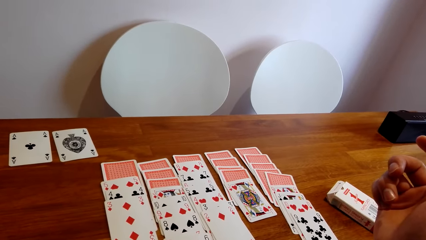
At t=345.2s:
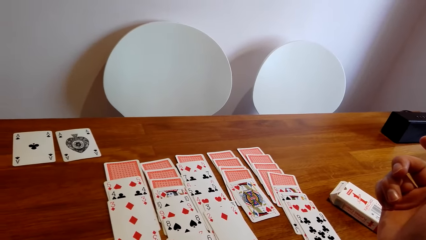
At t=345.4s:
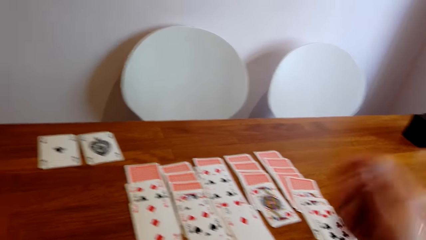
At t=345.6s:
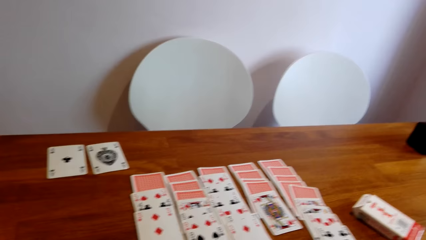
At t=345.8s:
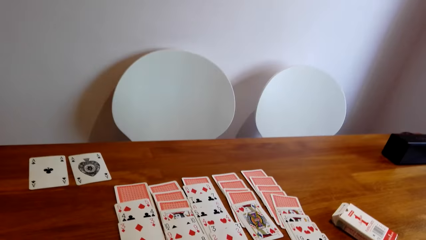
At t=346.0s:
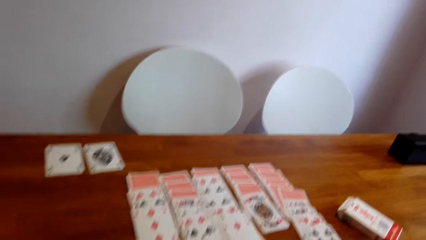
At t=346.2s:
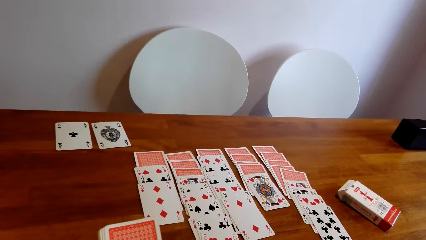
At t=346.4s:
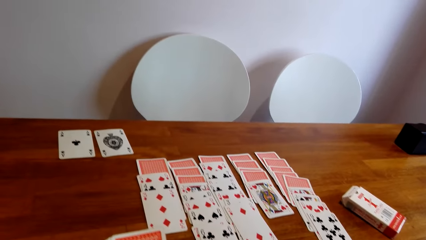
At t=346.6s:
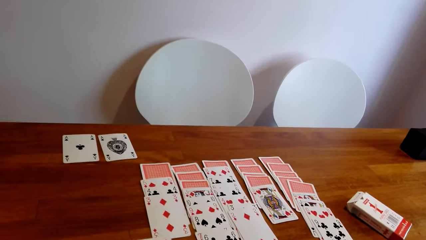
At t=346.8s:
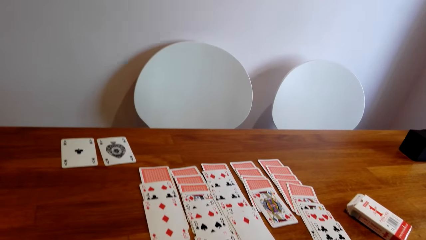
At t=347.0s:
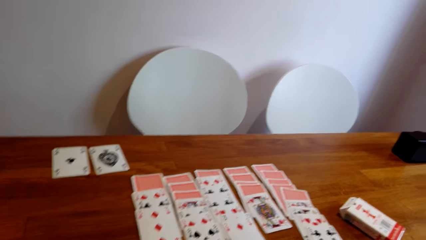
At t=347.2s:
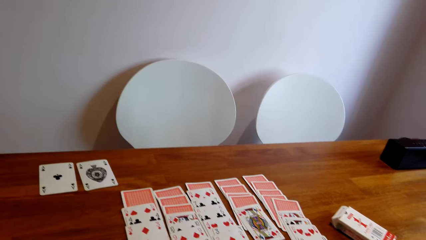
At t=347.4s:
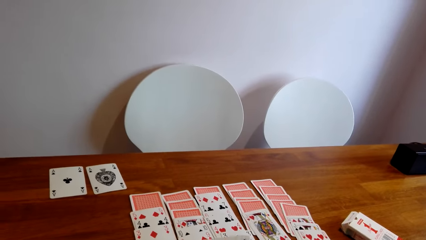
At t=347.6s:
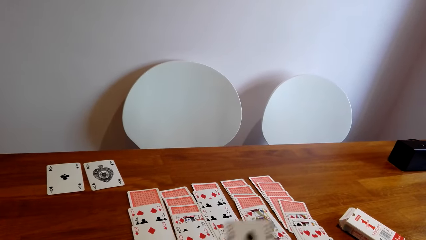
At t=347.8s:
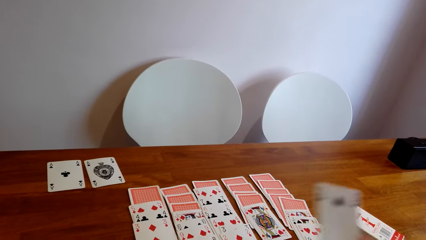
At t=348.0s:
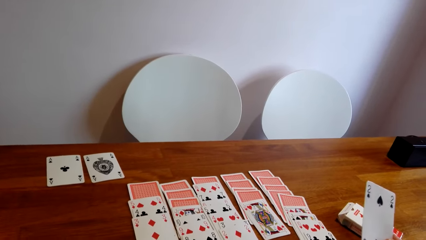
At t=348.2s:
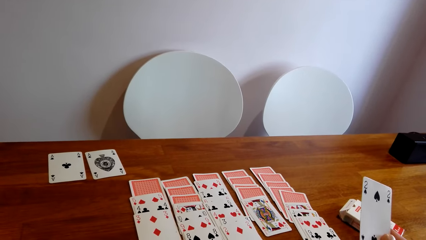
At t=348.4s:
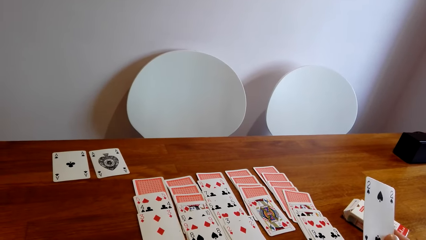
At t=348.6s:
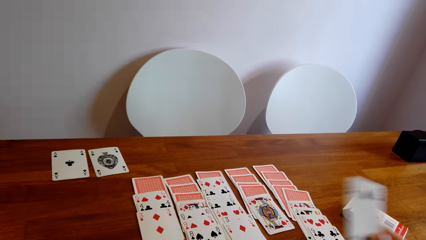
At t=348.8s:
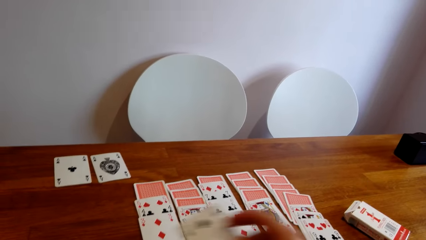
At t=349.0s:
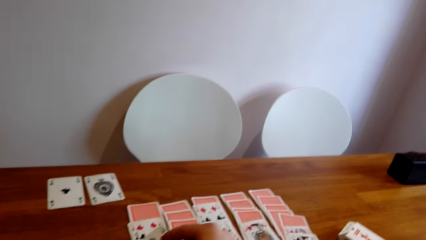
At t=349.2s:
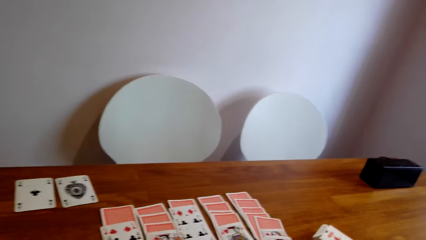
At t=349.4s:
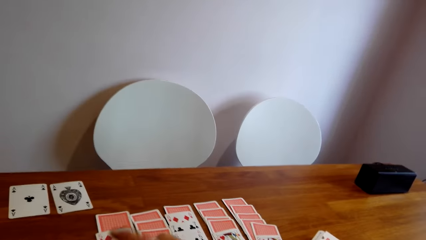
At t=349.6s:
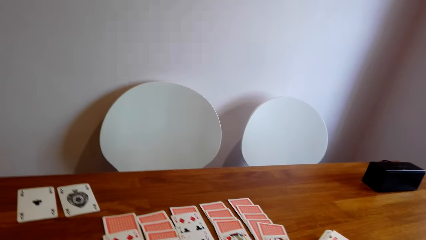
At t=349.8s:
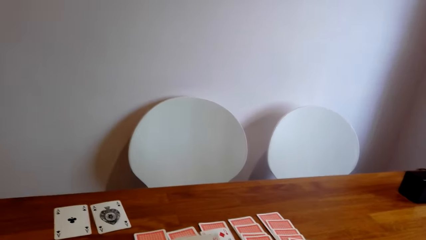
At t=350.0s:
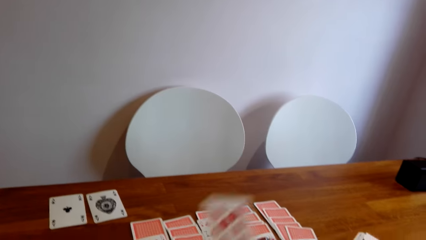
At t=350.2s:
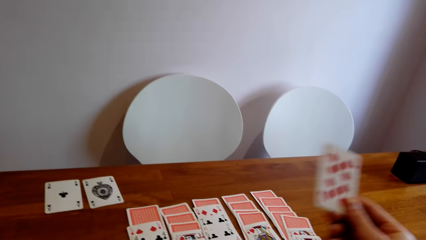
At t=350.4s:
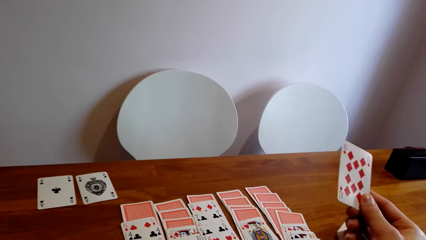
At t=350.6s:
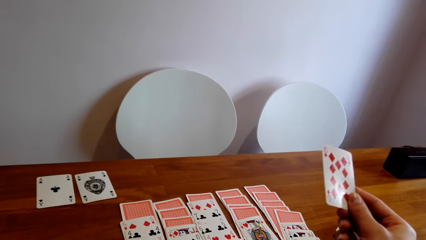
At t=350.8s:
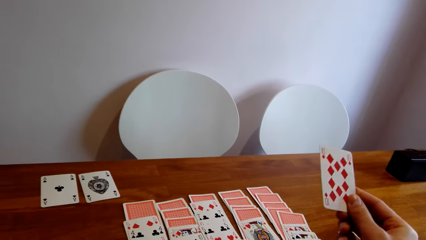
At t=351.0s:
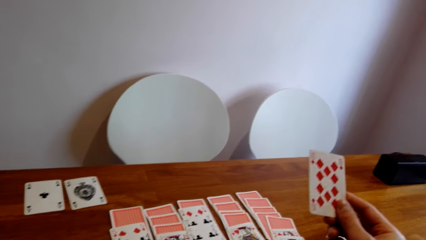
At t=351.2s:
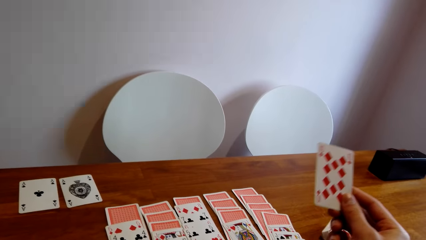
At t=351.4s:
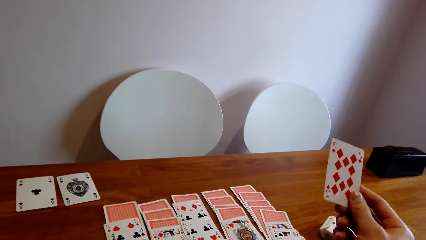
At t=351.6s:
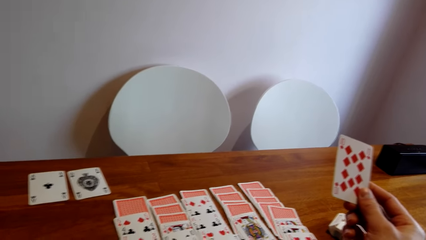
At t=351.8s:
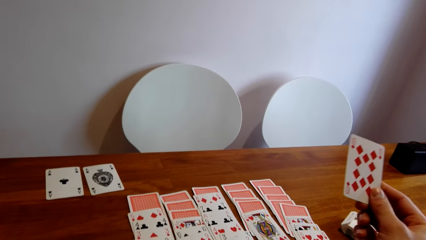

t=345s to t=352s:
The camera wearer shuffles cards in their hands. They pick a card. They place the card on another card. They drop the card back. They lift another card.

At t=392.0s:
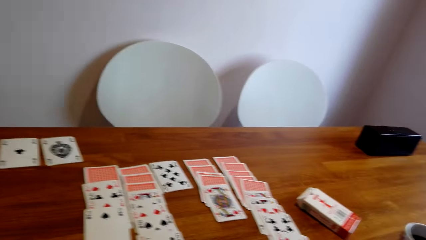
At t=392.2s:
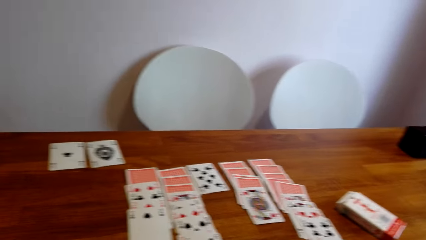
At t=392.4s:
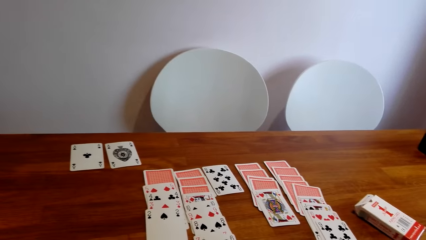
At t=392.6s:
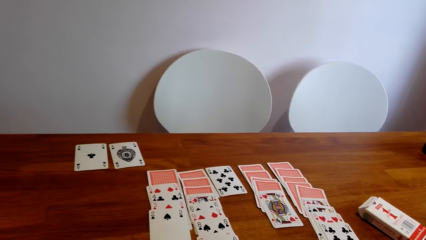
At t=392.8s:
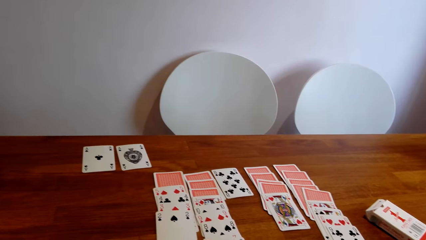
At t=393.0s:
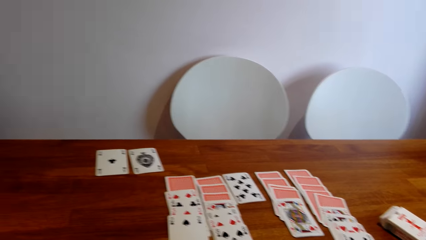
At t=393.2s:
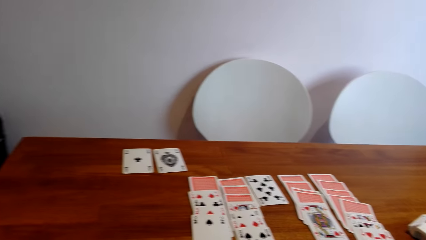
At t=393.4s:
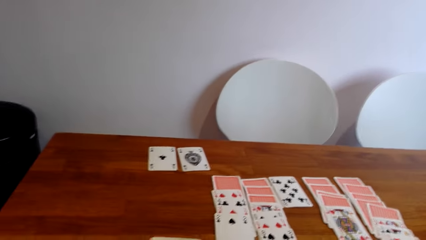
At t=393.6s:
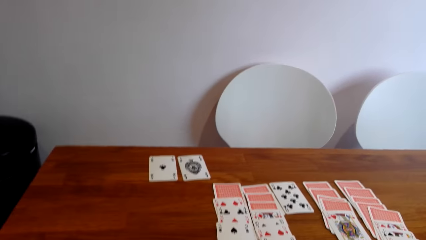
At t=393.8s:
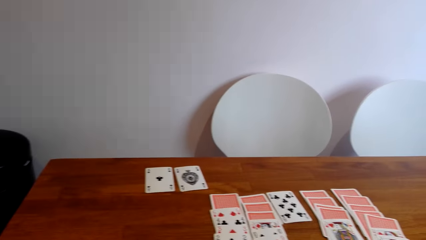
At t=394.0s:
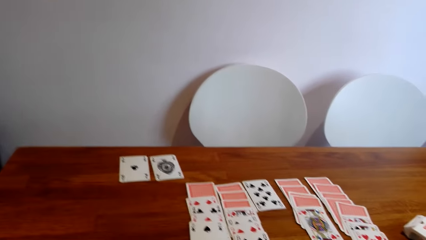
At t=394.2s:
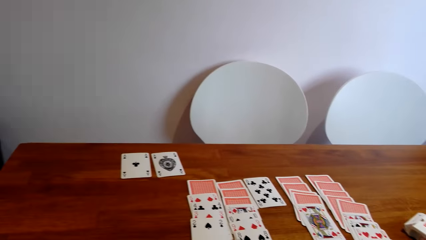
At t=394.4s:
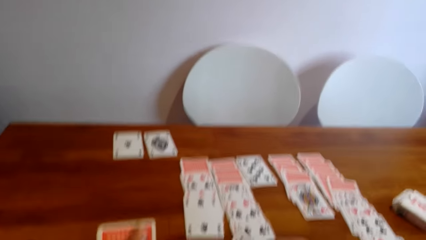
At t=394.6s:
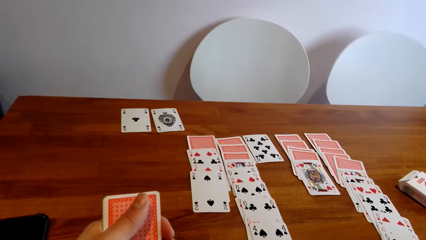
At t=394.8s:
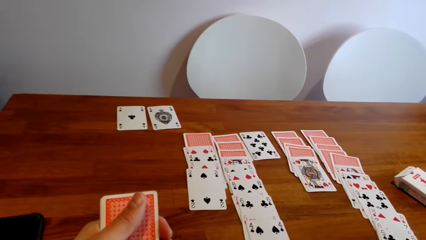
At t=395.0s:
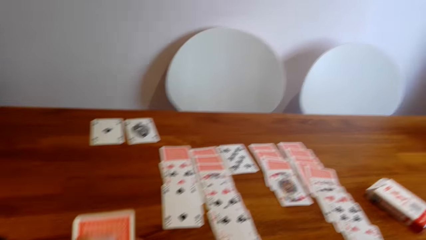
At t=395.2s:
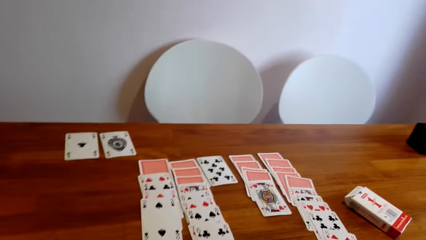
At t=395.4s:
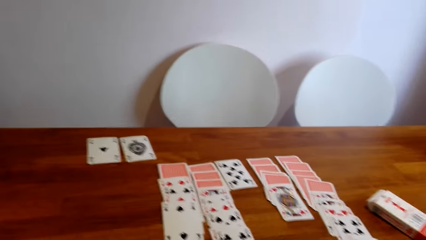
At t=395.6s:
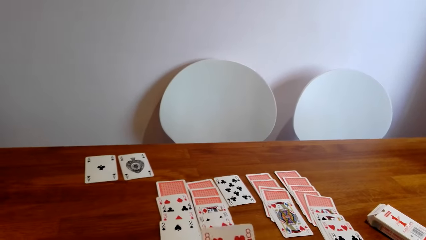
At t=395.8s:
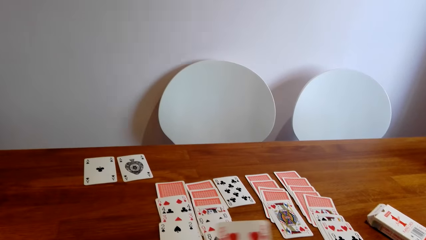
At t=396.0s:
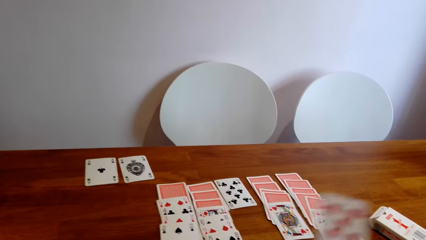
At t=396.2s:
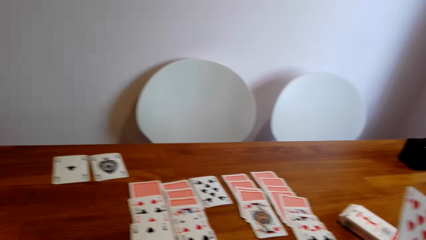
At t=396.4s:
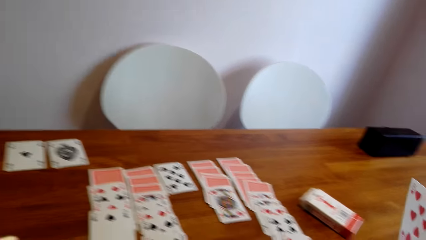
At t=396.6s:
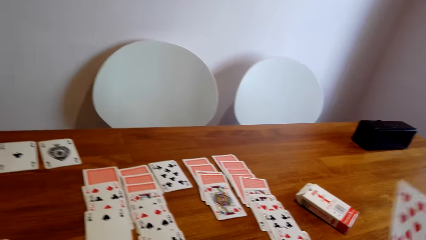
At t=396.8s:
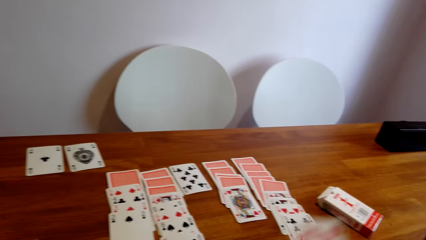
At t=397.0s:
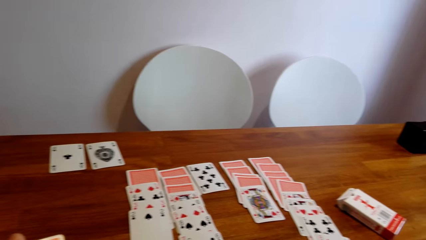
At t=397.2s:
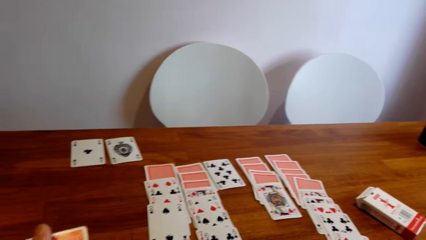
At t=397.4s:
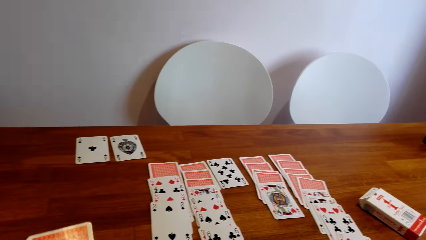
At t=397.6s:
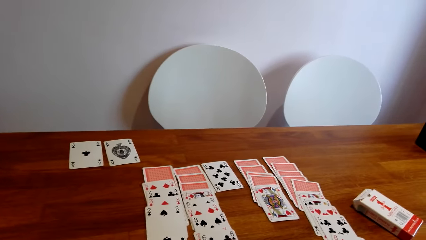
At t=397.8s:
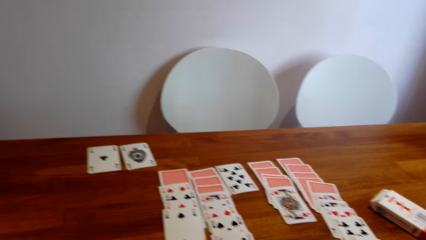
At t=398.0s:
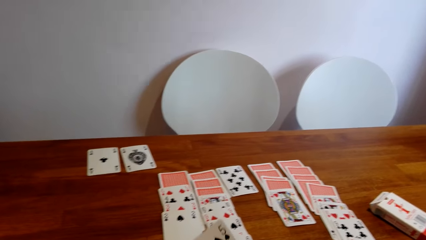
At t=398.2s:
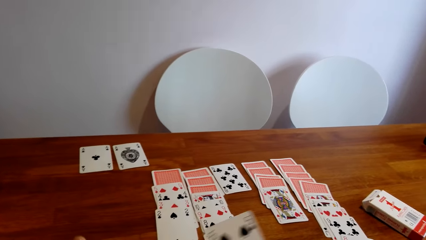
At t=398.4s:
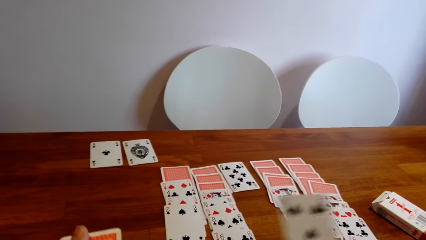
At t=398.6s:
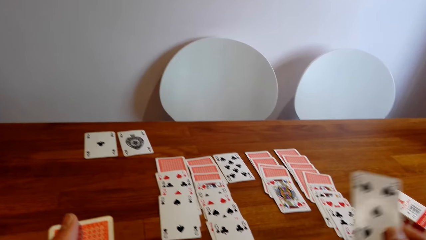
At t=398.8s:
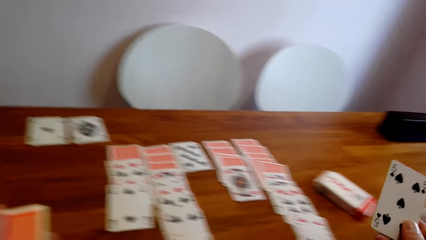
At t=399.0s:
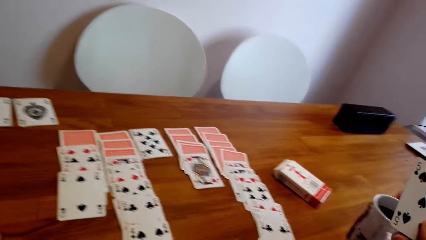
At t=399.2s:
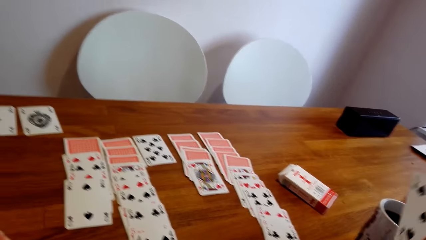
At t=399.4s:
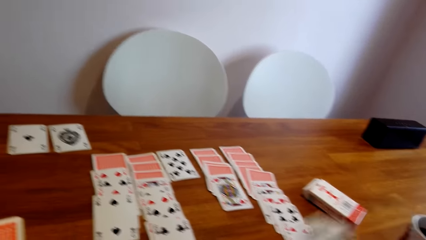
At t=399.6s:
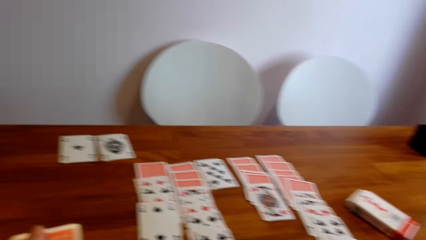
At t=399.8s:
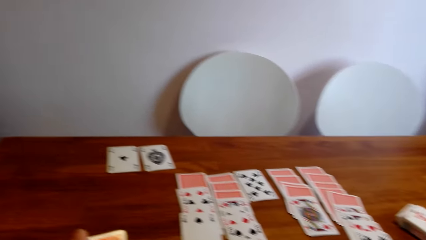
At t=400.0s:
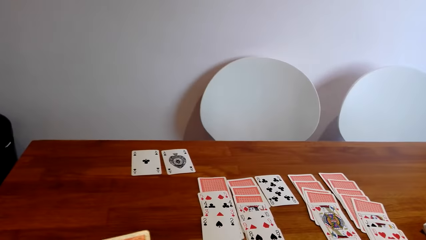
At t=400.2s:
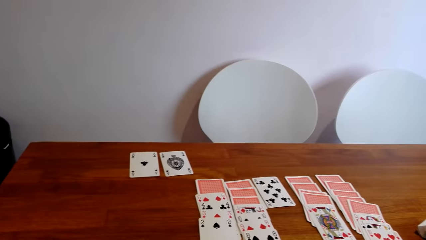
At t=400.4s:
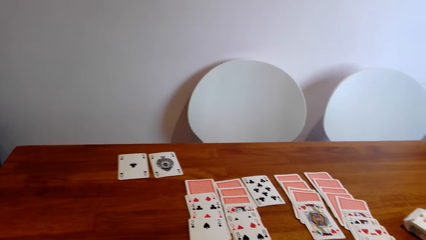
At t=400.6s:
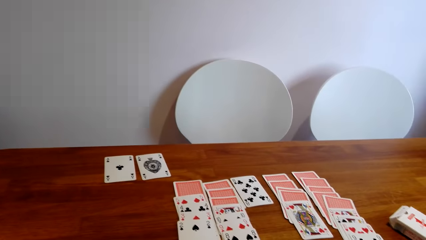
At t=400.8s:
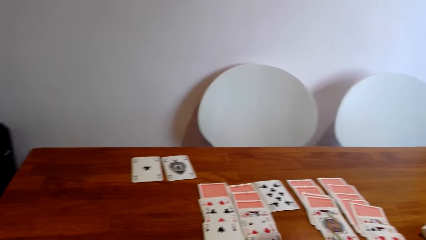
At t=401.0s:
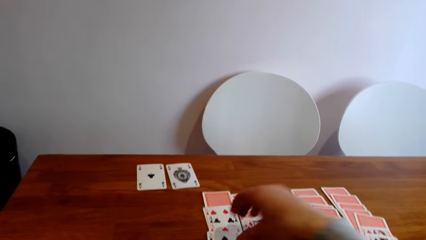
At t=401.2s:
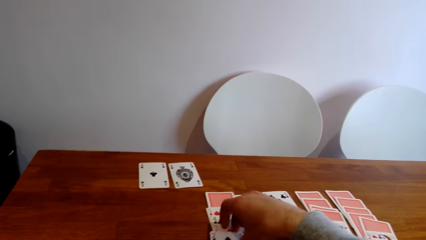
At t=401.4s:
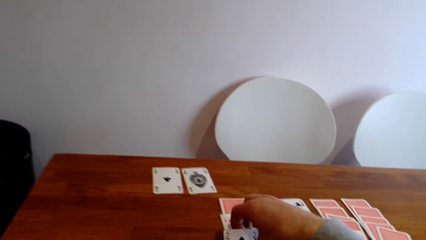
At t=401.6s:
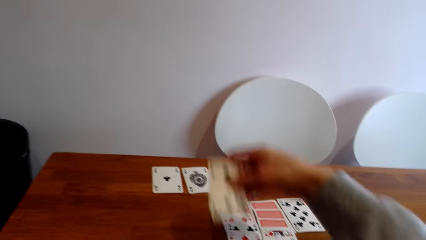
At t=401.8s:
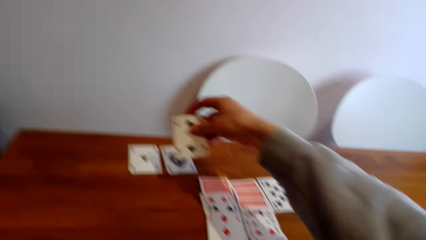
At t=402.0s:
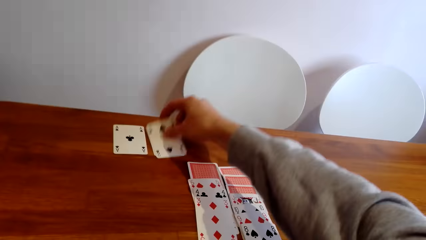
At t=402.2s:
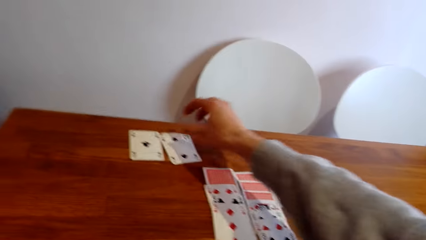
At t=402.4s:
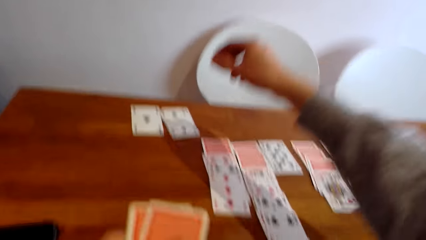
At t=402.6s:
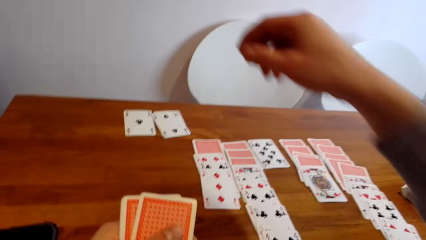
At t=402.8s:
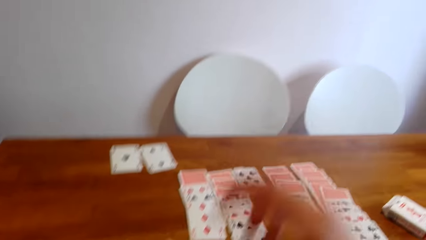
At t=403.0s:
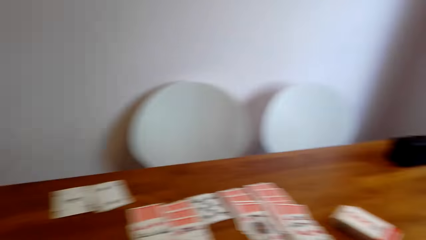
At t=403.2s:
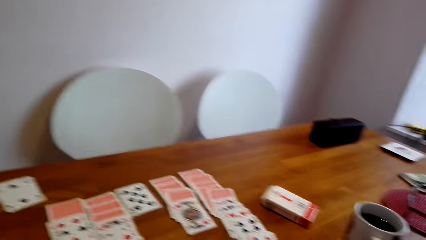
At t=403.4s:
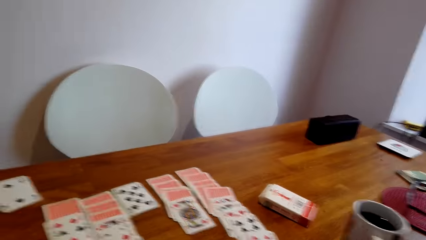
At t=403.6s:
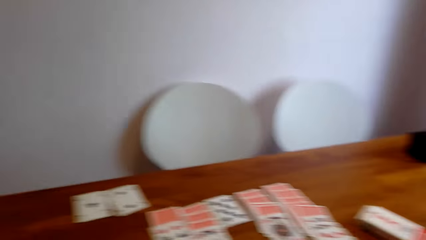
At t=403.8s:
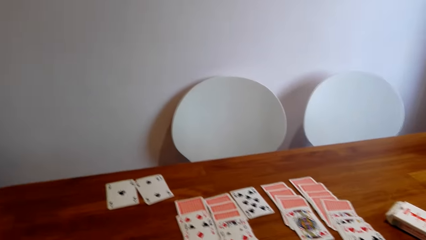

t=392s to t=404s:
The camera wearer lifts a card on the table. They drop cards. They pick another card. They drop the cards back on the table. They shift a card on the table. They pick up a card. They place the card on another card. They stare at the cards on the table.
